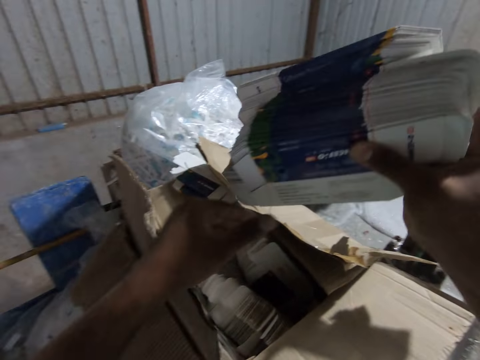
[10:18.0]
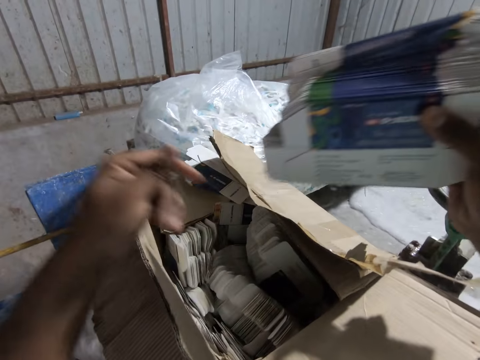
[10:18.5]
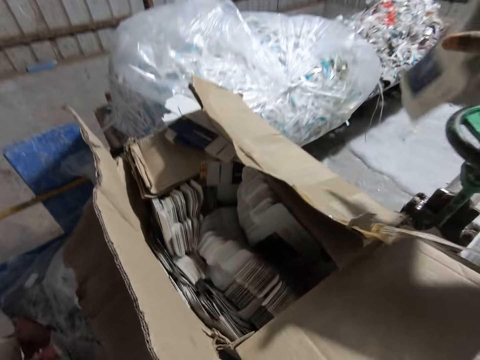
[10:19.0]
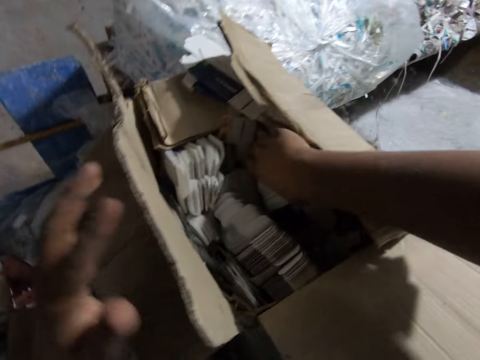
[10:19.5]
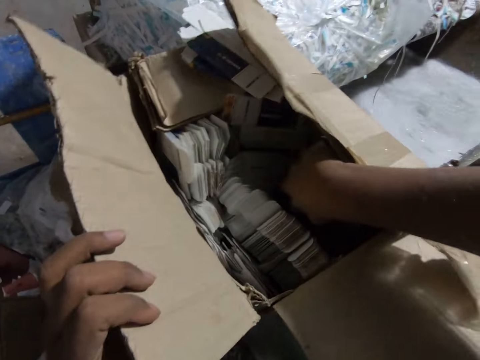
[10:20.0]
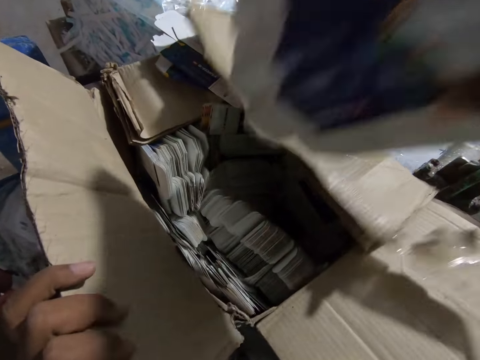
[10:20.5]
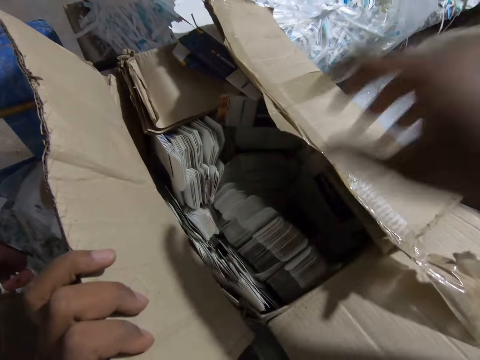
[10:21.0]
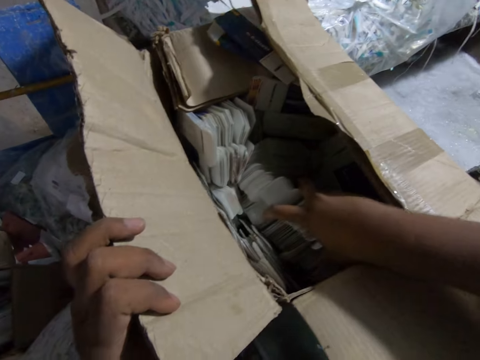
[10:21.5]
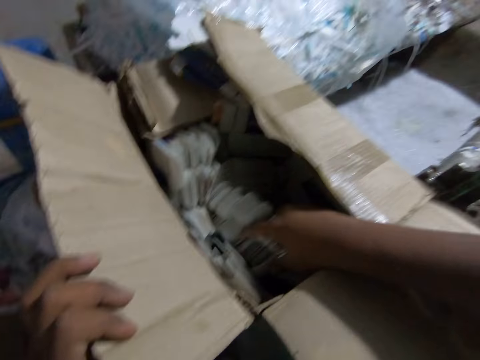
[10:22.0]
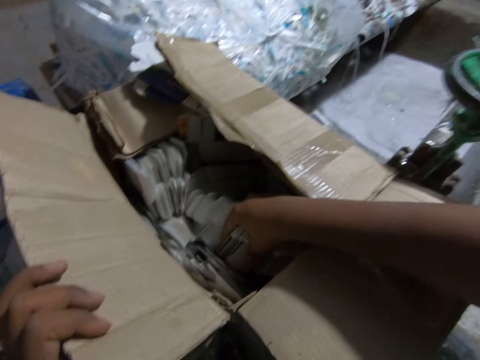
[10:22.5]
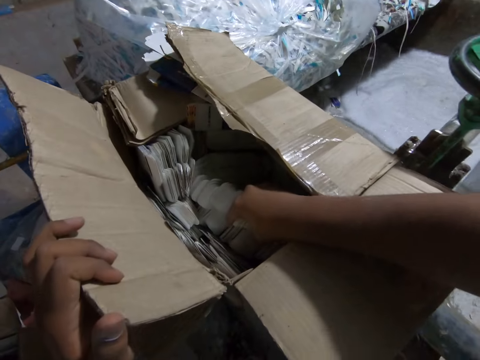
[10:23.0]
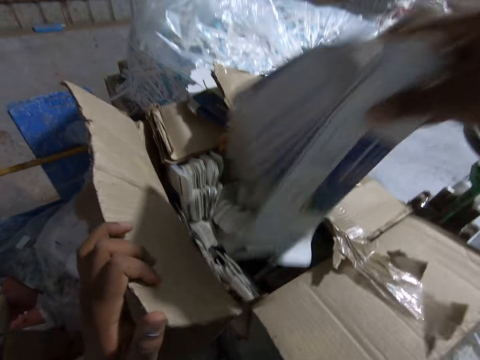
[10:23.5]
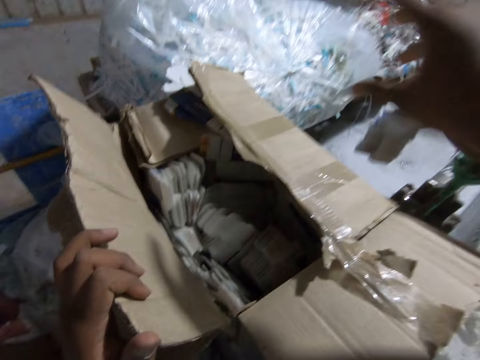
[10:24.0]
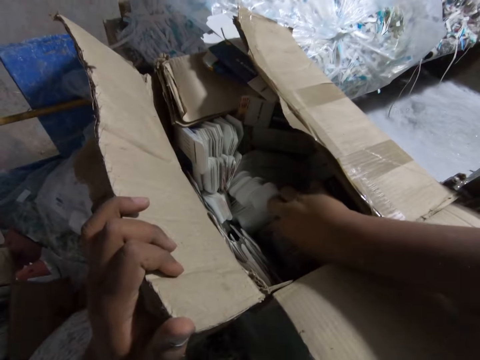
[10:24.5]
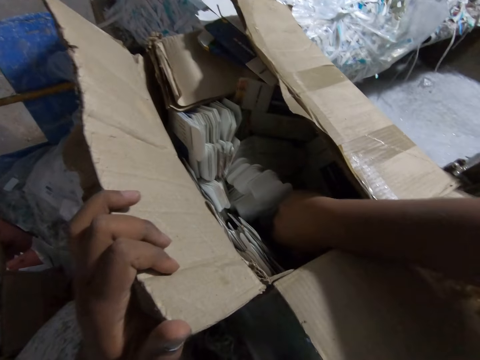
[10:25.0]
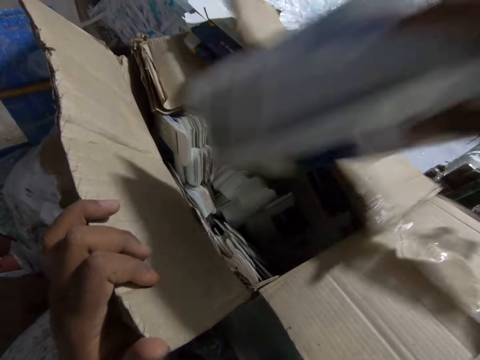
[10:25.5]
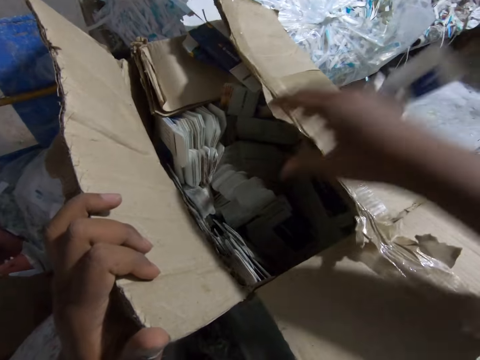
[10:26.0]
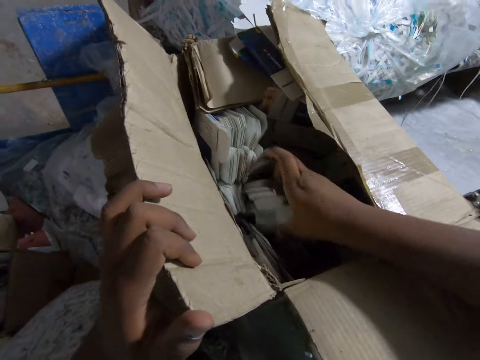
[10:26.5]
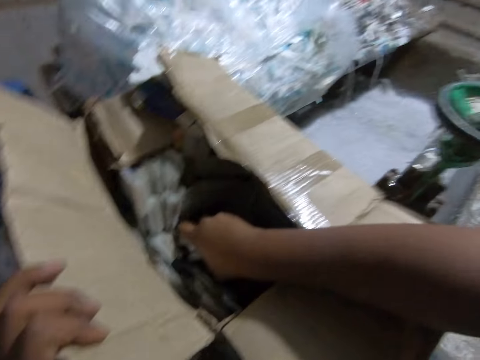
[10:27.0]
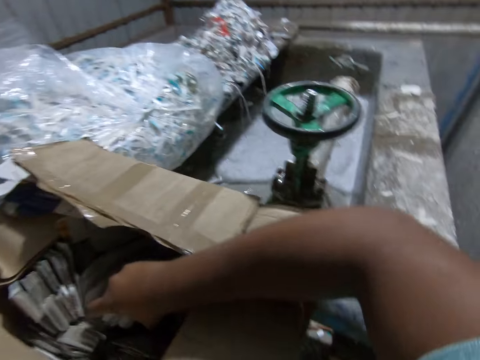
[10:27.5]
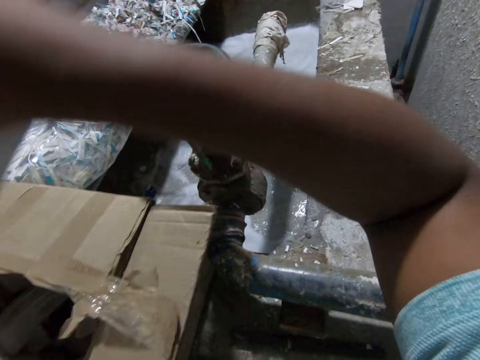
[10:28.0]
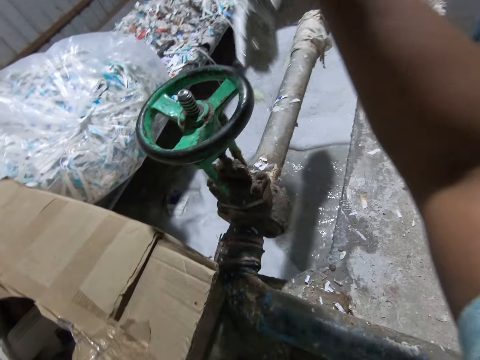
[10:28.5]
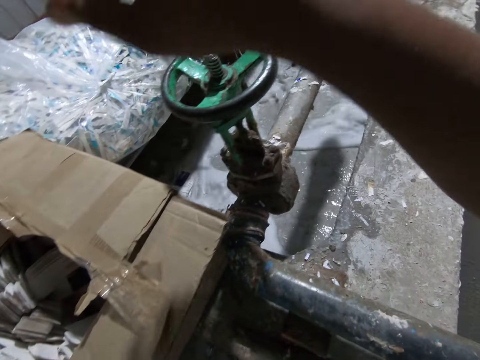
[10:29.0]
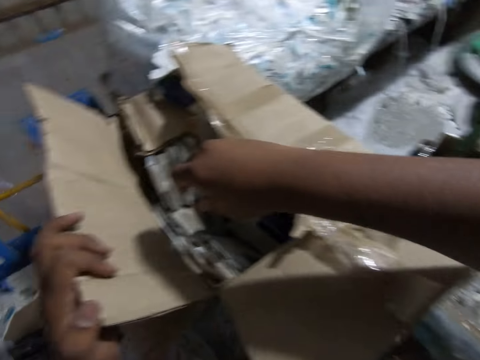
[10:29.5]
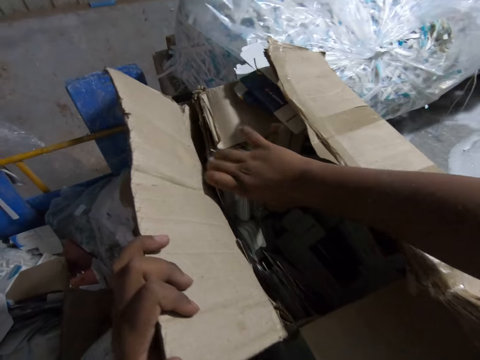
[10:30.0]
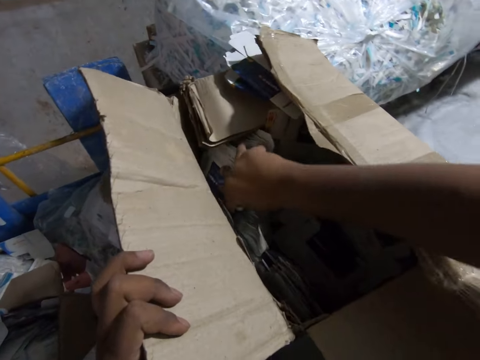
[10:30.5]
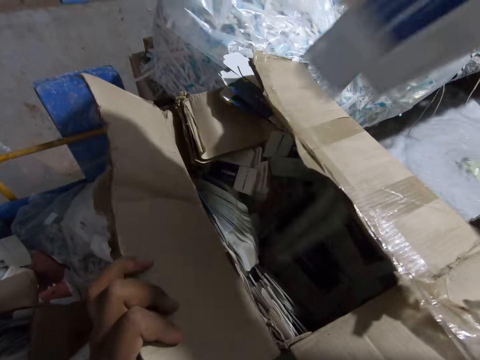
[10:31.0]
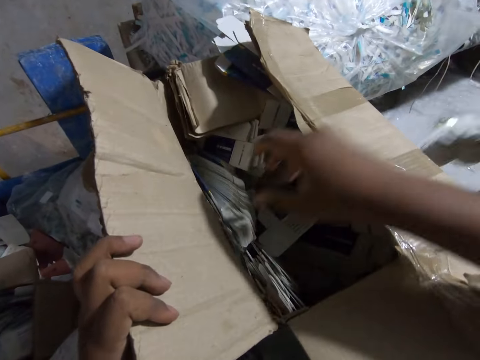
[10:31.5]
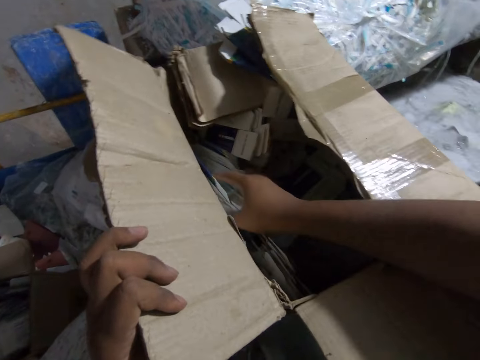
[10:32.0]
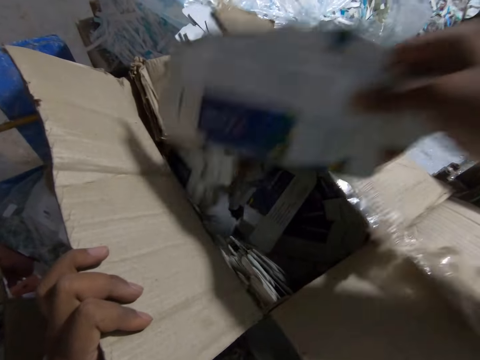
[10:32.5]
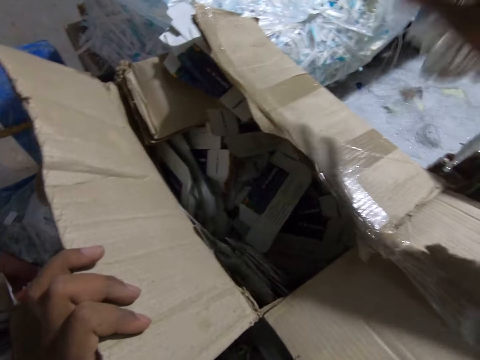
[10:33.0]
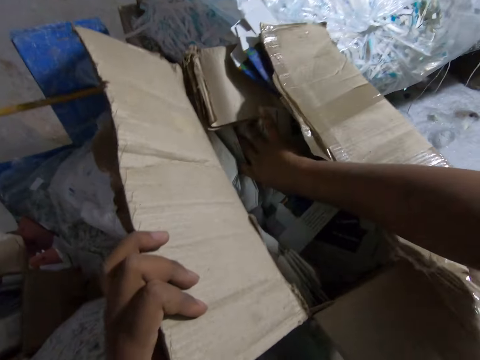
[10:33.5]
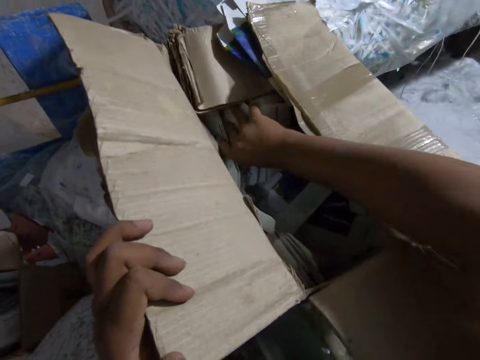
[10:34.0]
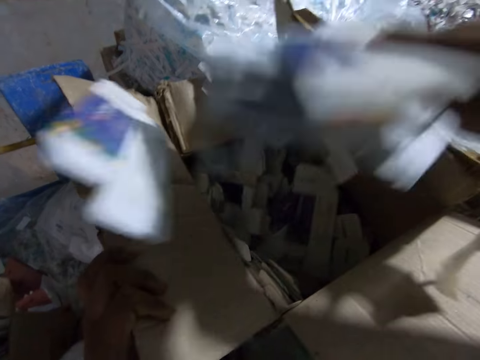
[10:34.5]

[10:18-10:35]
The camera wearer touches the papers in his right hand with his left hand. He drops the papers in his right hand into the paper beater machine. He picks out papers from the carton with his right hand. He drops the papers in his right hand into the paper beater machine. He picks out papers from the carton with his right hand. He drops the papers in his right hand into the paper beater machine. He picks out papers from the carton with his right hand. He drops the papers in his right hand into the paper beater machine. He picks out papers from the carton with his right hand. He drops the papers in his right hand into the paper beater machine. He picks out papers from the carton with his right hand. He drops the papers in his right hand into the paper beater machine. He picks out papers from the carton with his right hand. He drops the papers in his right hand into the paper beater machine. He picks out papers from the carton with his right hand.

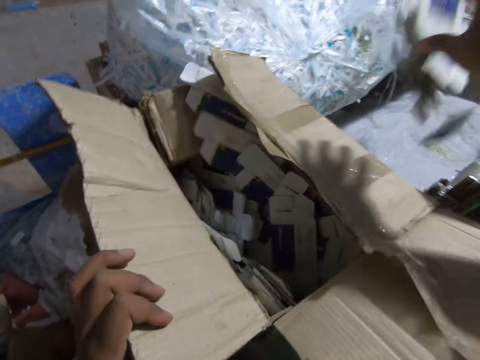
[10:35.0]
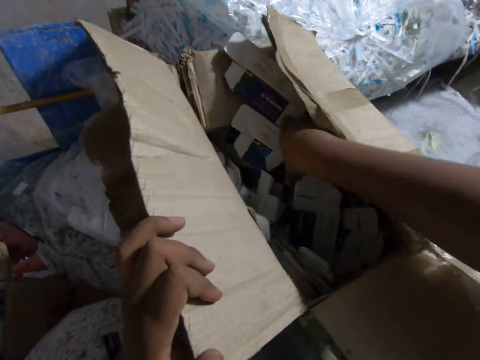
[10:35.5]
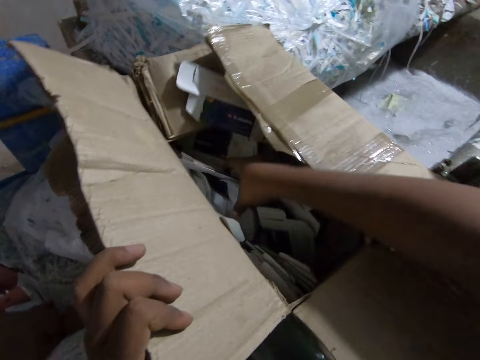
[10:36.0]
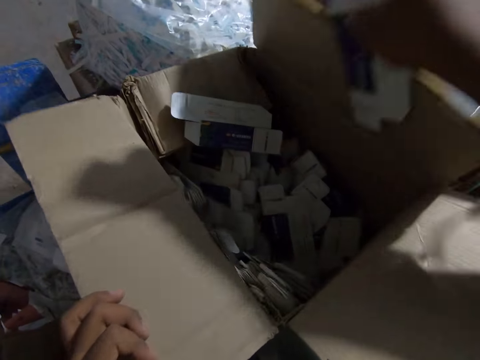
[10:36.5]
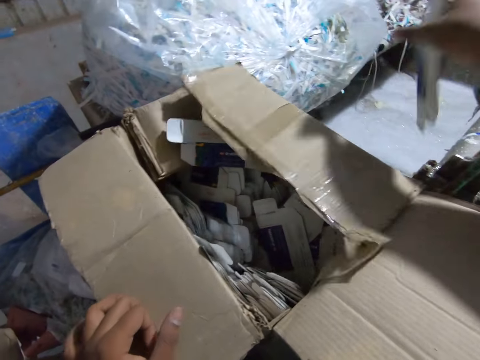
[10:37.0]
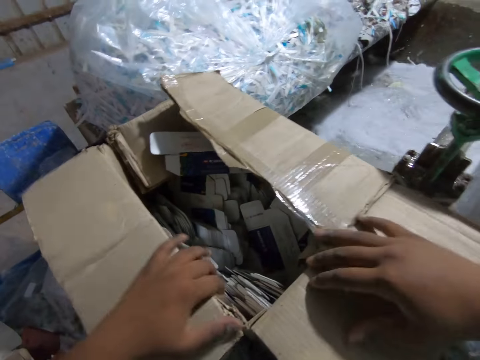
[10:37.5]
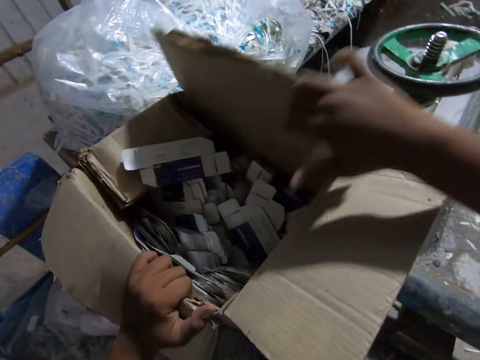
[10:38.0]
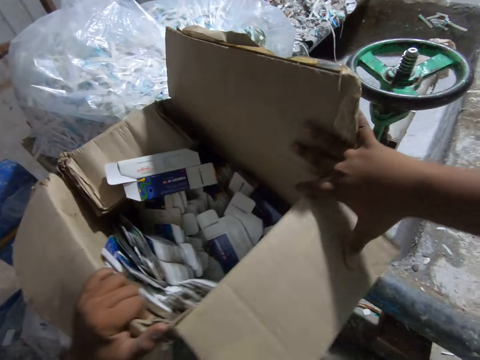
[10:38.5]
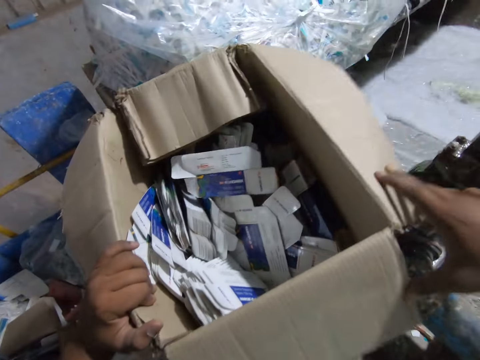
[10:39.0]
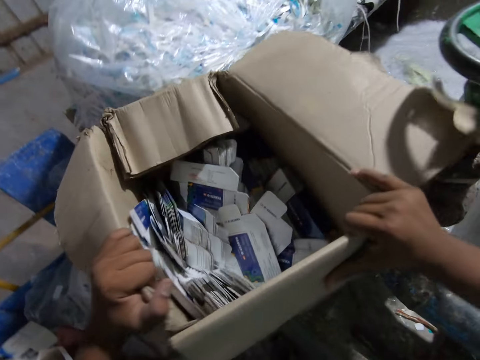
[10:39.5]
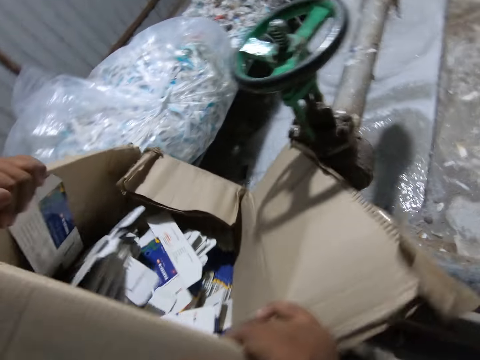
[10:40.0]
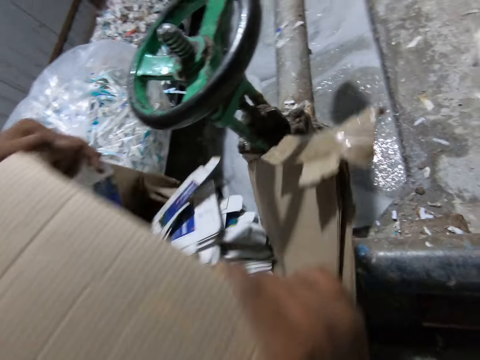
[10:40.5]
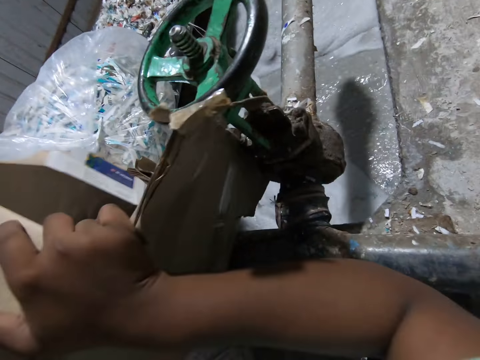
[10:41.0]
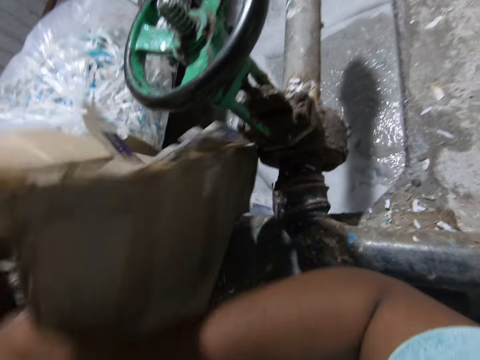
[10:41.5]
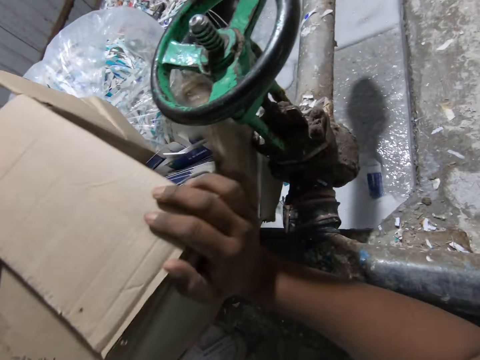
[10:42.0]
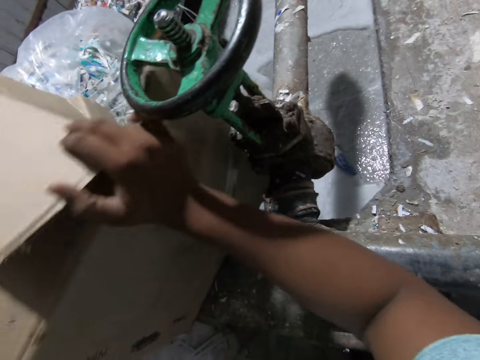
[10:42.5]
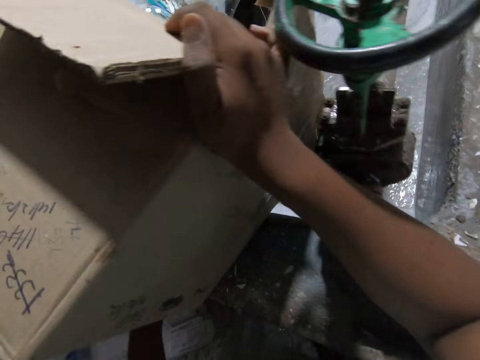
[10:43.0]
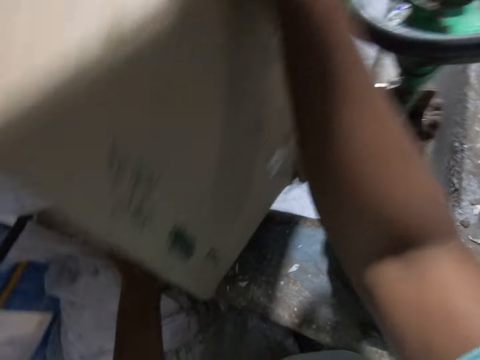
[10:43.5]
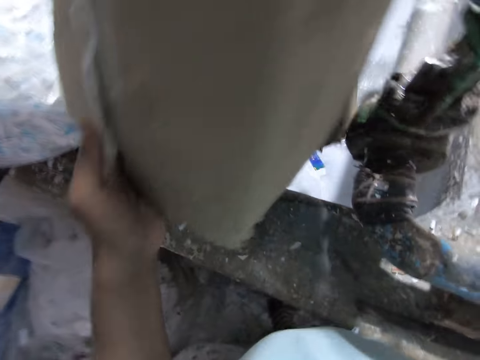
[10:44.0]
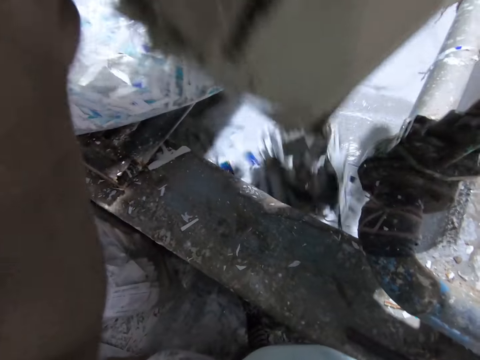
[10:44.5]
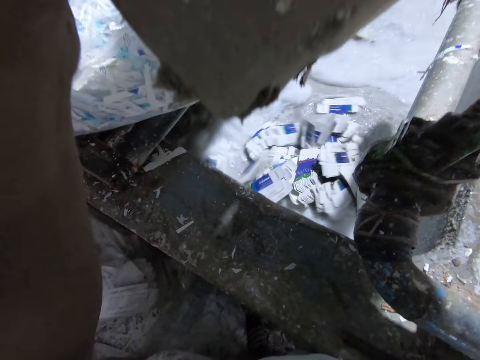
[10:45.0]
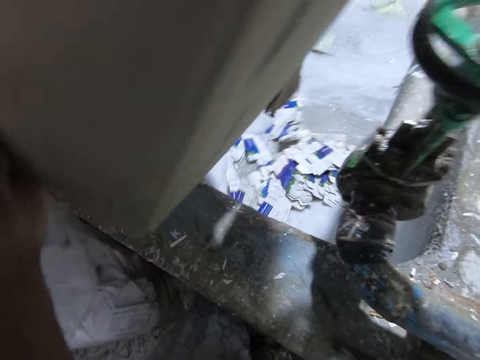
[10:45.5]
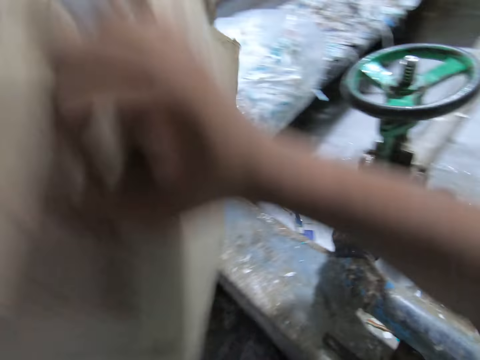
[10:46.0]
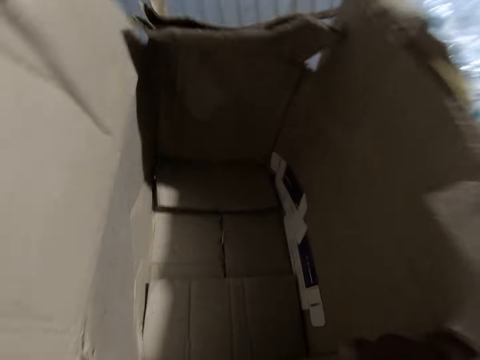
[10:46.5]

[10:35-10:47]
The camera wearer drops the papers in his right hand into the paper beater machine. He picks out papers from the carton with his right hand. He drops the papers in his right hand into the paper beater machine. He opens the carton with his right hand. He turns the carton with both hands. He pours all the papers in the carton into the paper beater machine with both hands.
